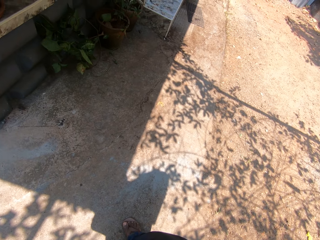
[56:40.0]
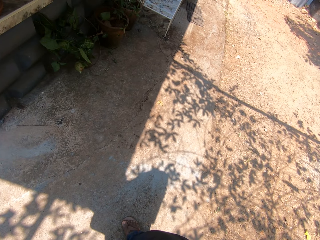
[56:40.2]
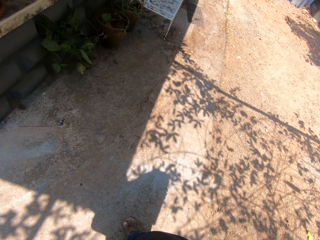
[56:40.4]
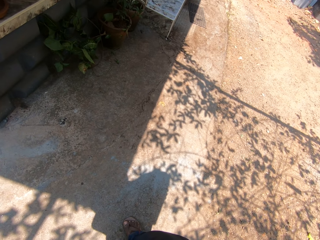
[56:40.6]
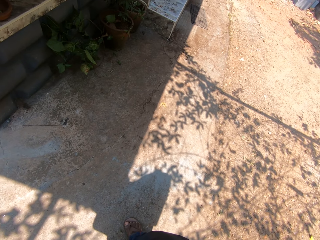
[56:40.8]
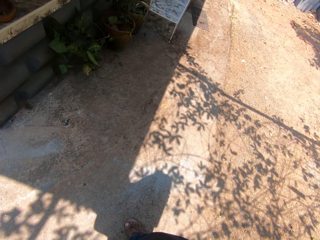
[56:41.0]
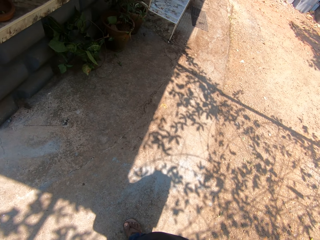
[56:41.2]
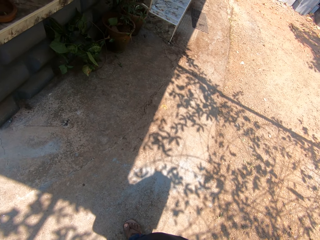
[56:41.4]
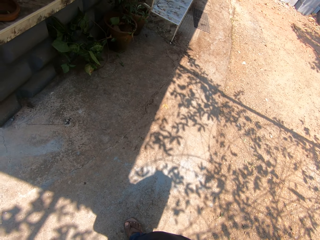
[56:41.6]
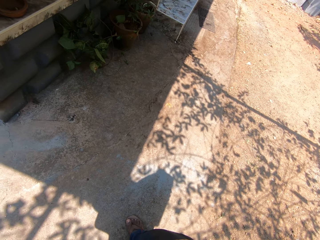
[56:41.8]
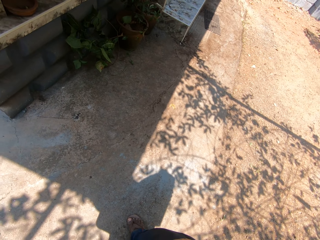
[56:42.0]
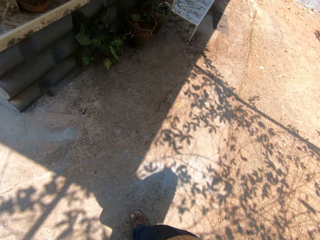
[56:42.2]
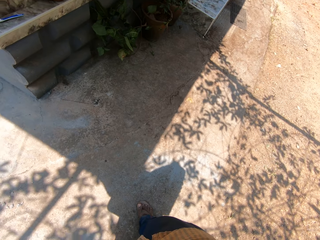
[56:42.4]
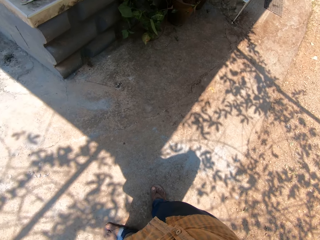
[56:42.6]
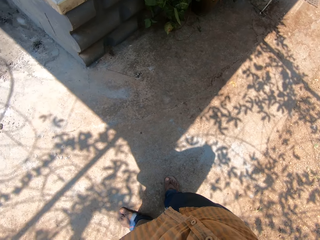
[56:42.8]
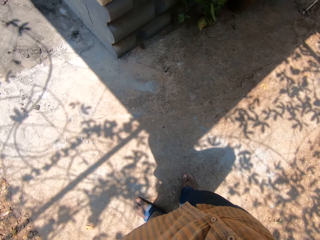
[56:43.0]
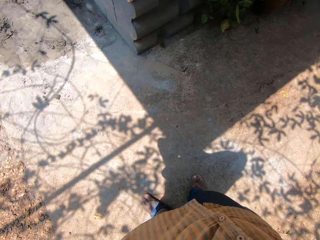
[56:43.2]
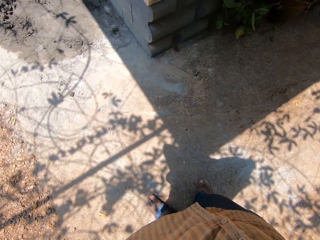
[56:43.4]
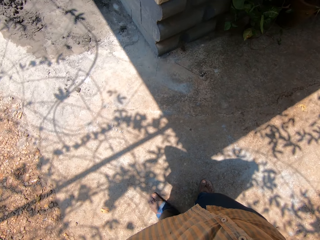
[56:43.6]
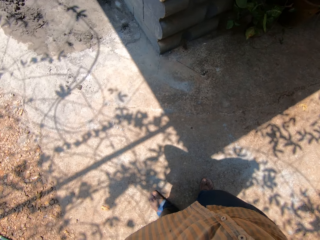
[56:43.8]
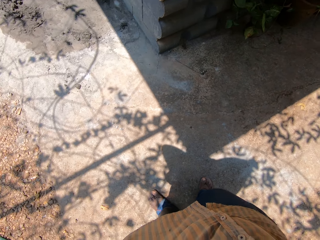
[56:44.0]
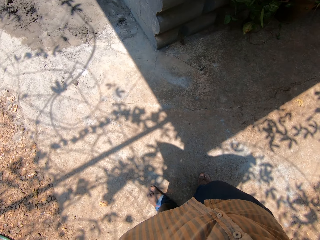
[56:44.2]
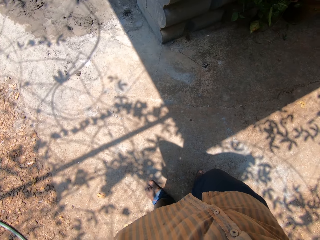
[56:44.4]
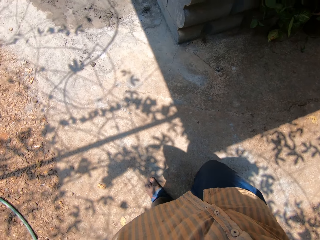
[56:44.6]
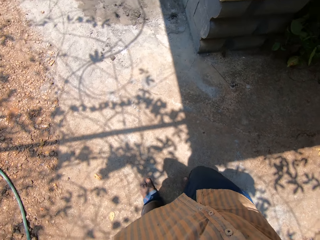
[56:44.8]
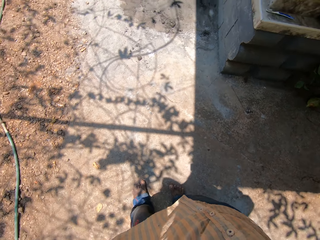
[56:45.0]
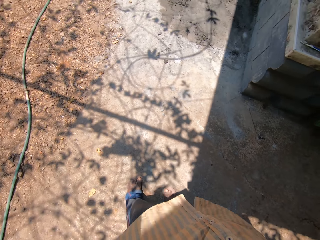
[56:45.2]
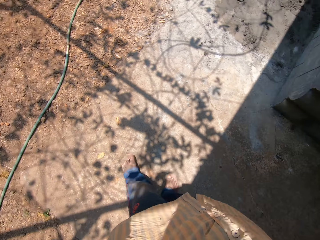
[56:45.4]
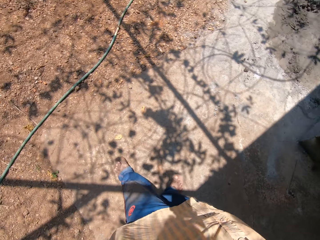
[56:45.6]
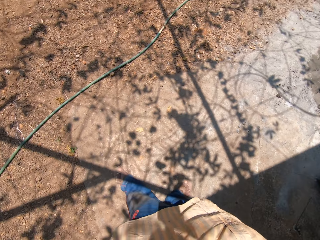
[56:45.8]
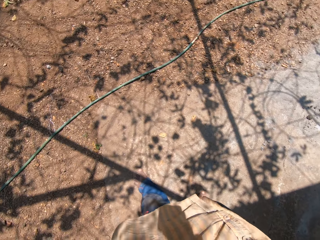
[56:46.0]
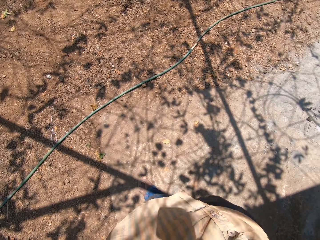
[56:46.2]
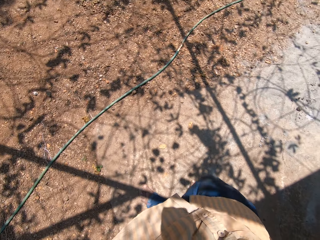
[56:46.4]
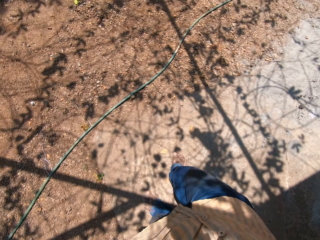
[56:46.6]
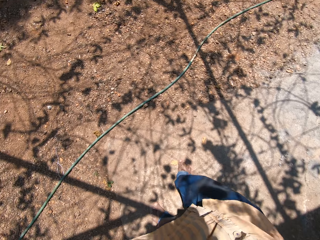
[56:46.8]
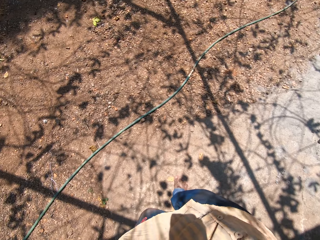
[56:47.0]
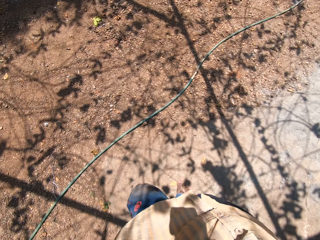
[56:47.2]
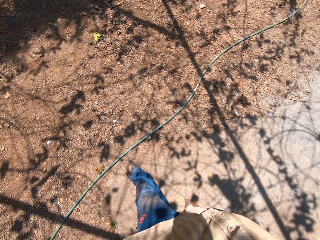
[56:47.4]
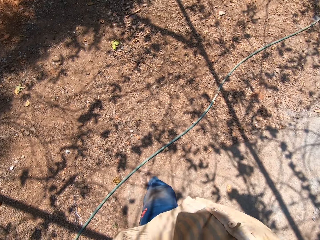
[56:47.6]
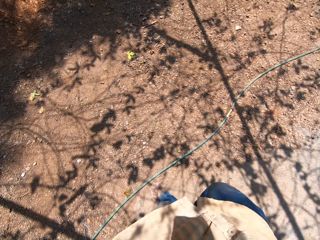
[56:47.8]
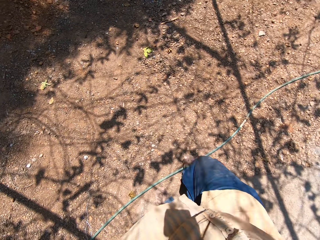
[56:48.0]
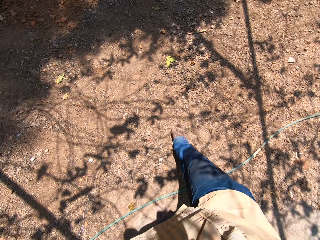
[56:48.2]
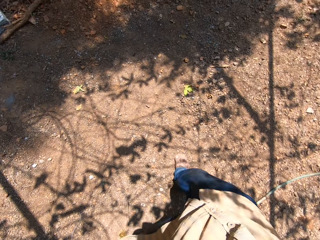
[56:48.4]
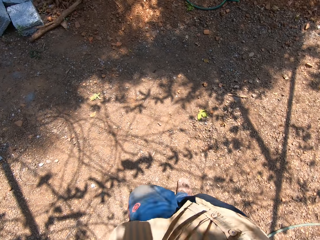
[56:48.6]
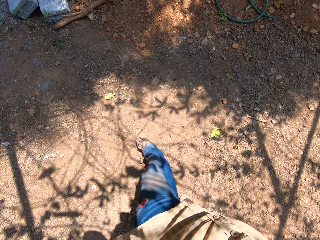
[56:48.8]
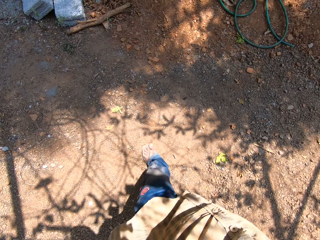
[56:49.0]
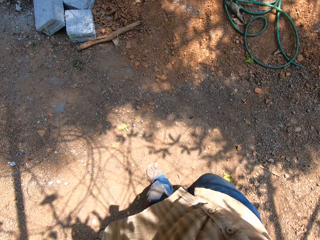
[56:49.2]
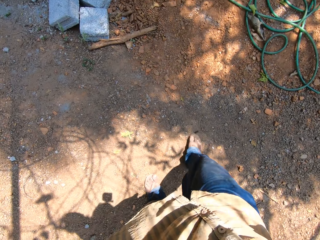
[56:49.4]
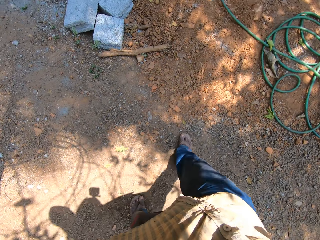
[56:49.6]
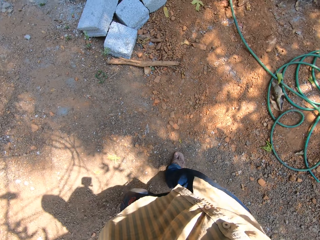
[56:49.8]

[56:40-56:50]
The camera wearer walks on the ground.

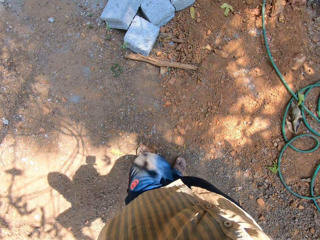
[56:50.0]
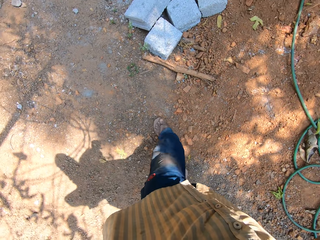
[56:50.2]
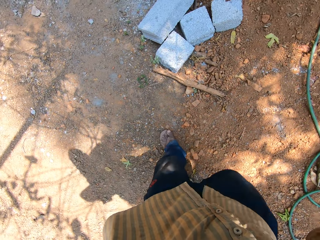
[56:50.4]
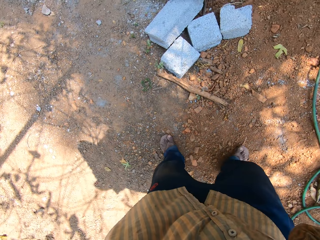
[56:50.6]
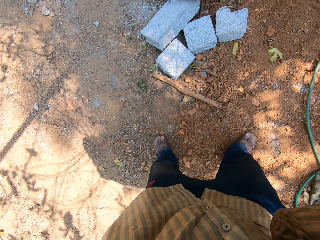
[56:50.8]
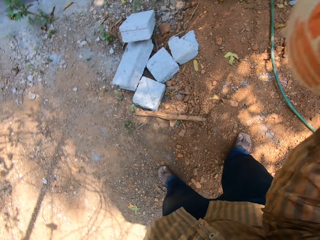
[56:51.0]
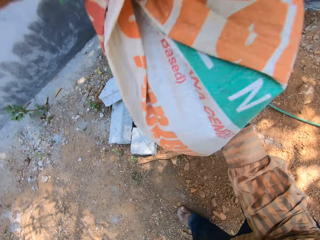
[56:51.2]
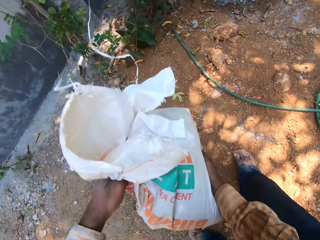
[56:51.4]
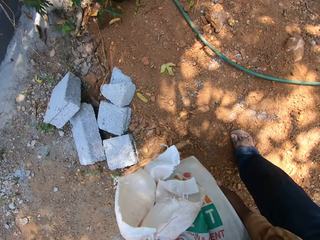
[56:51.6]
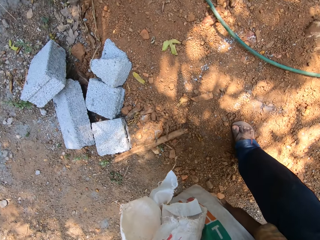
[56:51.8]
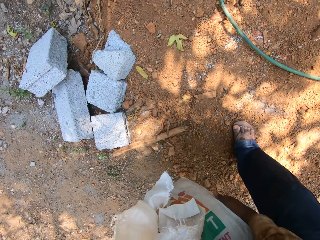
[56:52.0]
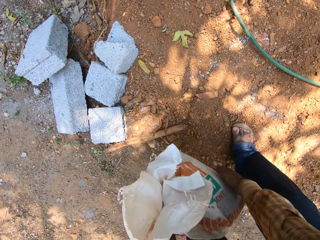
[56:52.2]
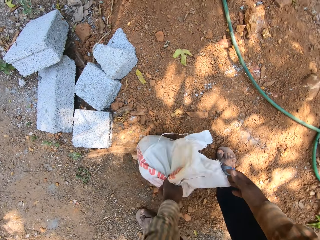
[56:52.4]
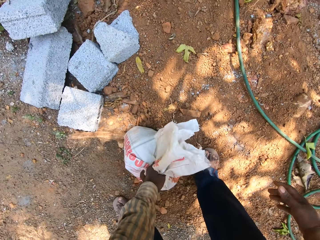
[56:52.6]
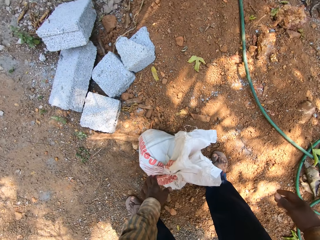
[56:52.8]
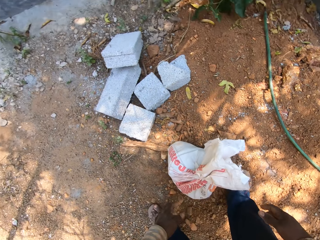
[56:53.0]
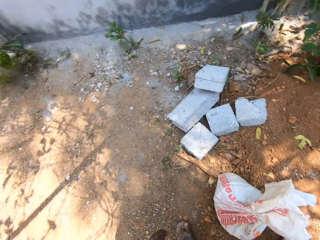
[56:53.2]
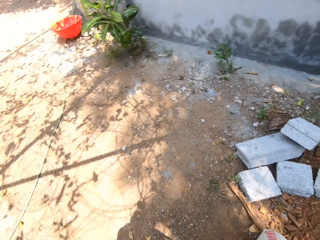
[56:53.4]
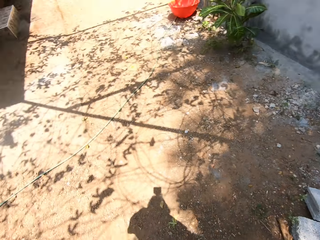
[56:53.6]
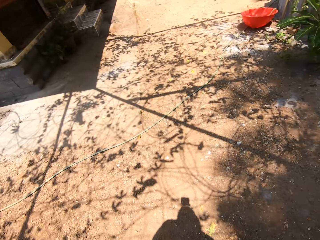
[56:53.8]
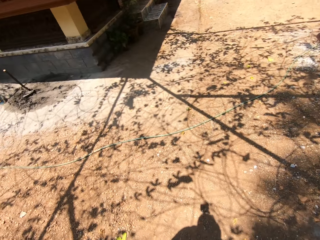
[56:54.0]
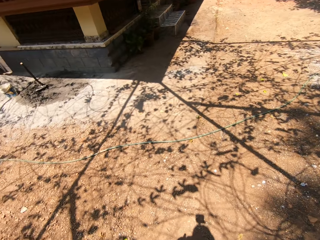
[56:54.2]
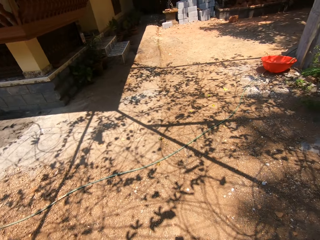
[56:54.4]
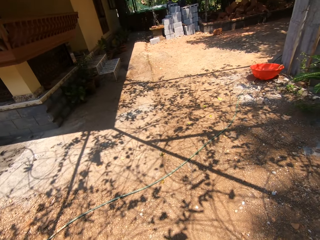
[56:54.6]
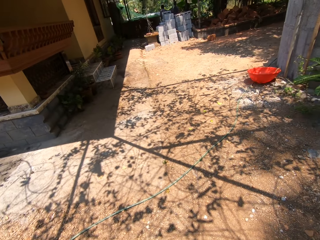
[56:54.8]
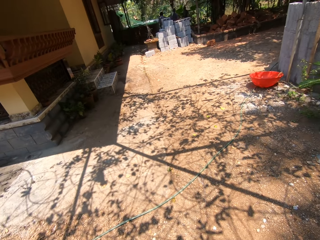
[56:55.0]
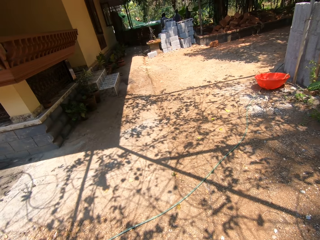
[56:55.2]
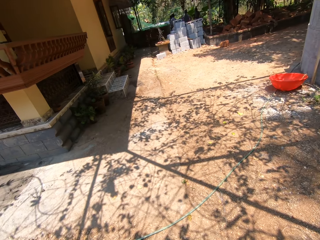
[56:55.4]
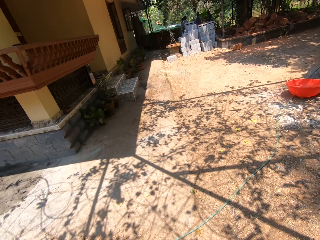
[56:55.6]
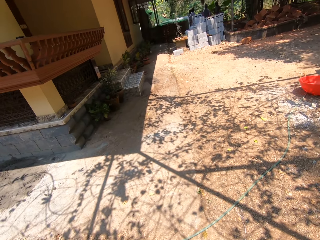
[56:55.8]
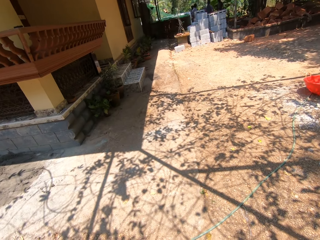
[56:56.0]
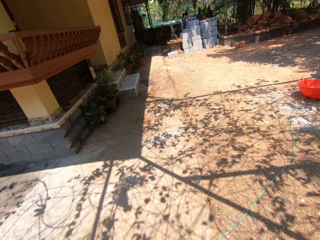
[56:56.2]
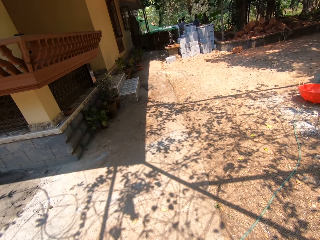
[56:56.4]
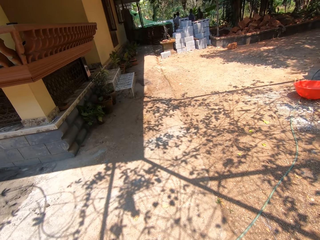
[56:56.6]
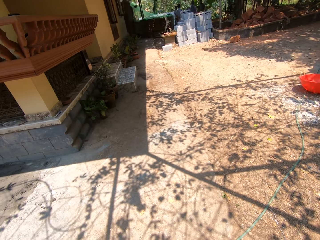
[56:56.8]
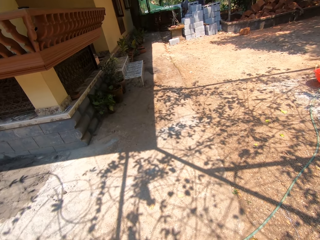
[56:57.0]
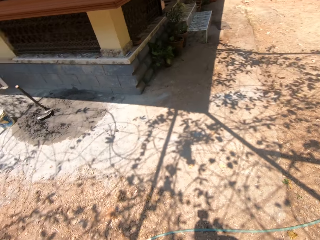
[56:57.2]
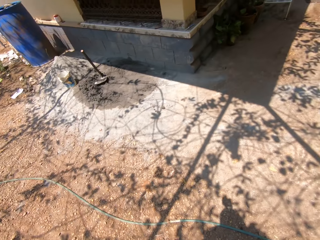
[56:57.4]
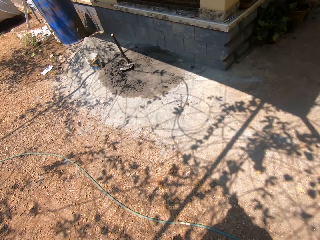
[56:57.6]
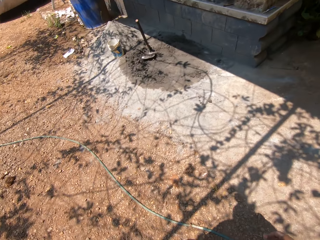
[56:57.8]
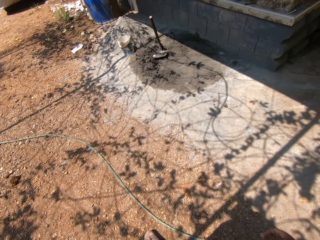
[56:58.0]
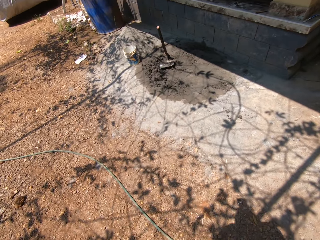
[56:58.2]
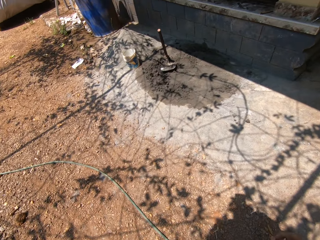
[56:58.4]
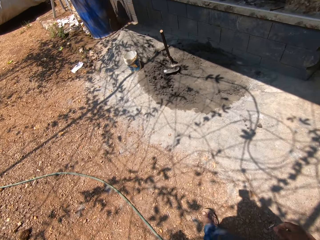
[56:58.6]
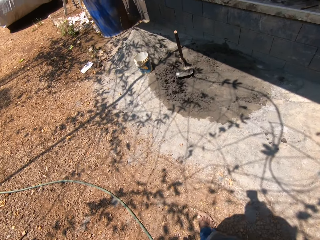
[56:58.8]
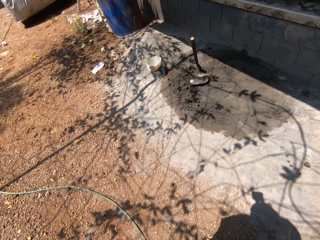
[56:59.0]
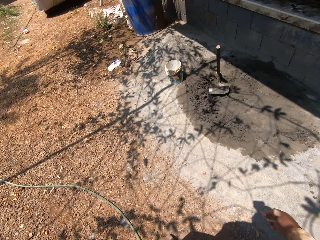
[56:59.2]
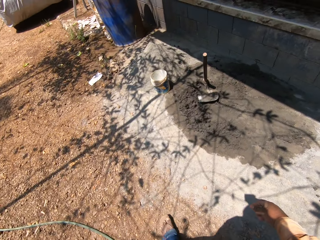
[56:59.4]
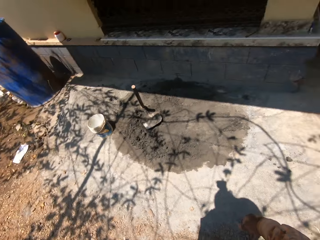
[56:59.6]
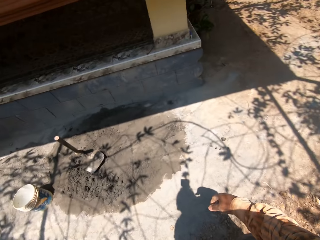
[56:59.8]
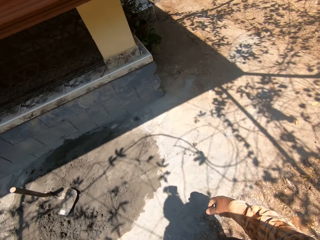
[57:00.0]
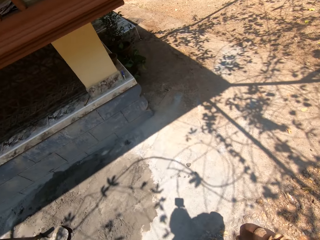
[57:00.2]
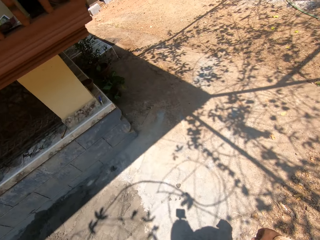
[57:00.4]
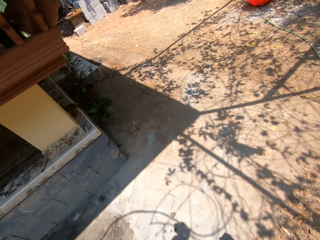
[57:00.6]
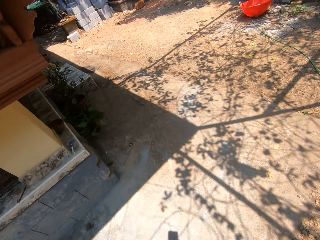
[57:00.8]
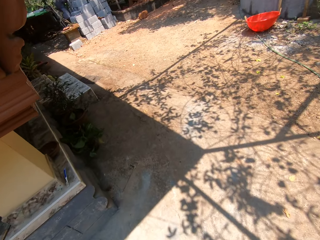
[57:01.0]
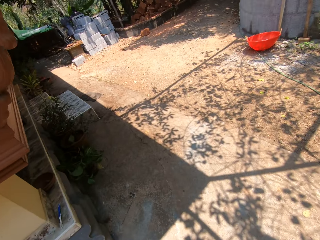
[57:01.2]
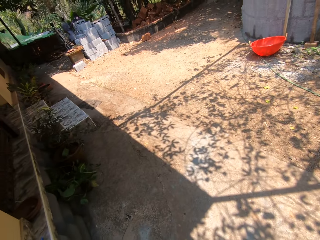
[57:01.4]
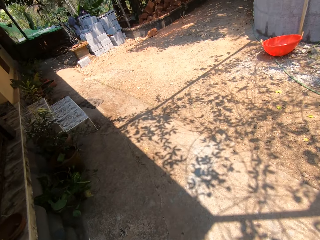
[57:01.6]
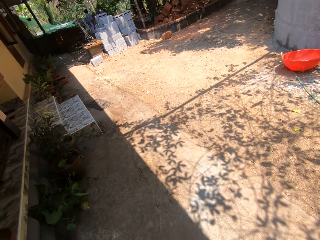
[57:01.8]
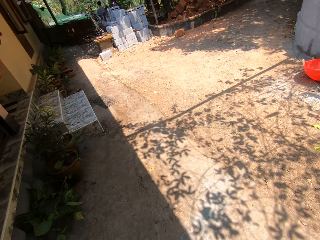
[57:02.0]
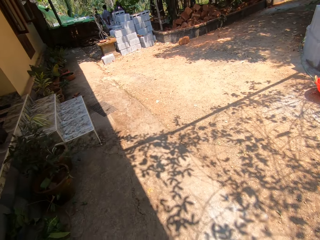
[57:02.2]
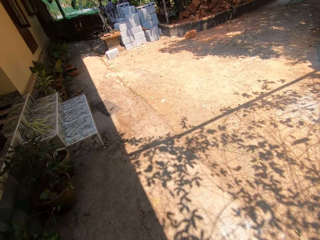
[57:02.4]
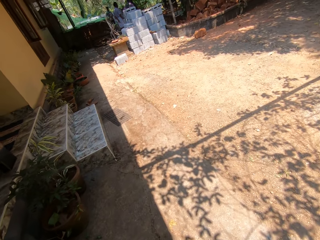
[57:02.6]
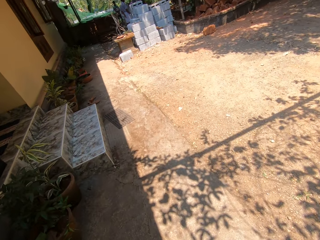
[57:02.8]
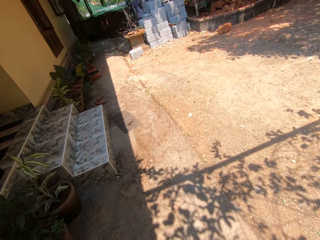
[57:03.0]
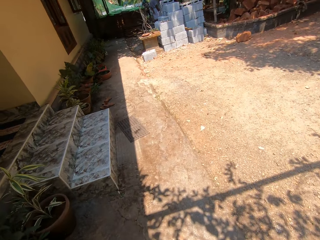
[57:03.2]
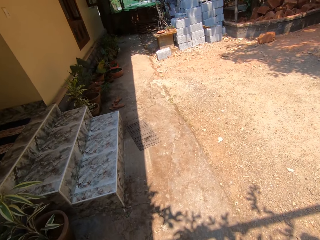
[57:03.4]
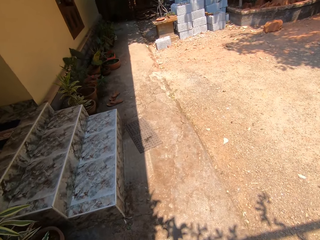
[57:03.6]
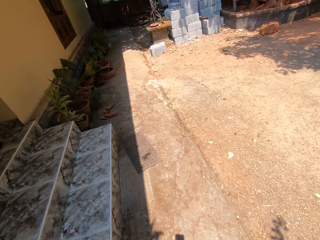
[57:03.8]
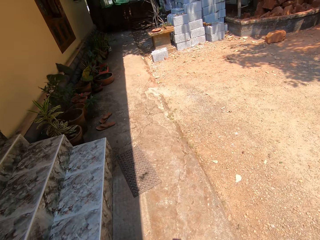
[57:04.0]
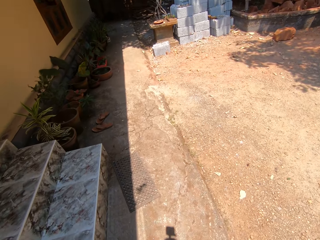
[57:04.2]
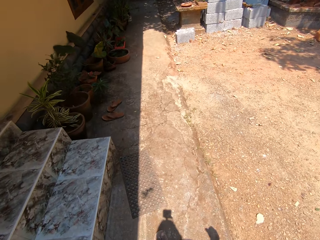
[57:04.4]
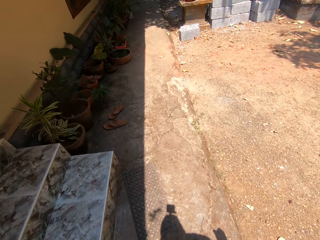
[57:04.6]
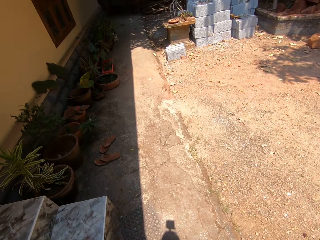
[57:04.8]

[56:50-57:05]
The camera wearer drops the bag on the floor with both hands. They look around. They walk on the ground.
